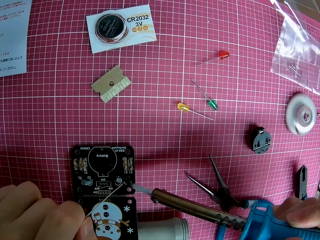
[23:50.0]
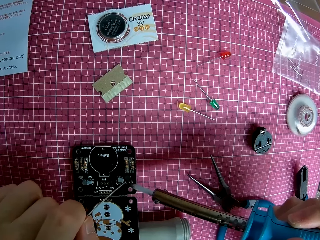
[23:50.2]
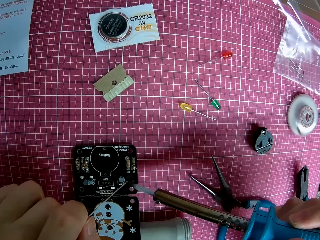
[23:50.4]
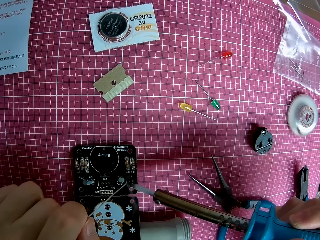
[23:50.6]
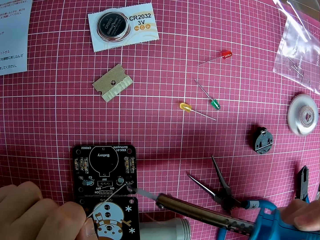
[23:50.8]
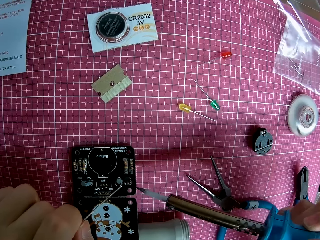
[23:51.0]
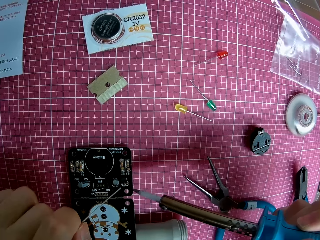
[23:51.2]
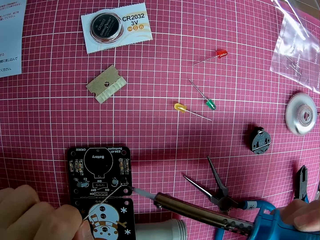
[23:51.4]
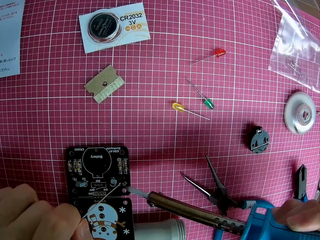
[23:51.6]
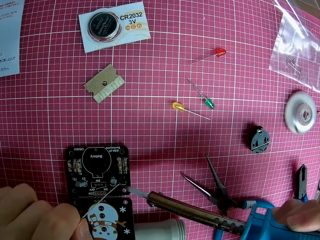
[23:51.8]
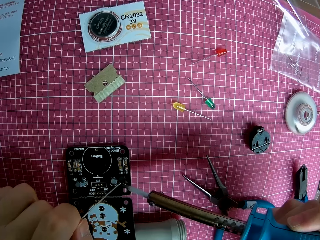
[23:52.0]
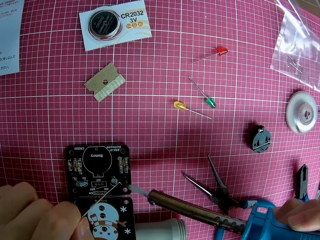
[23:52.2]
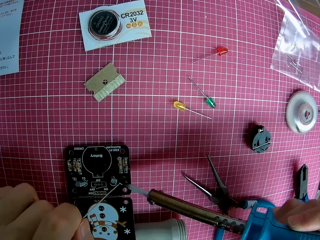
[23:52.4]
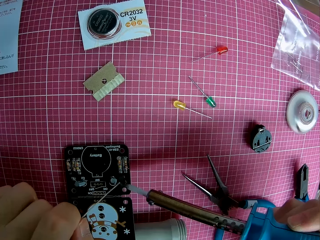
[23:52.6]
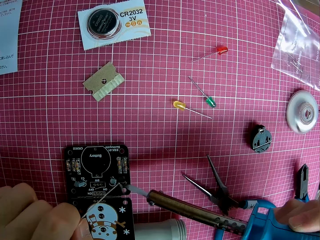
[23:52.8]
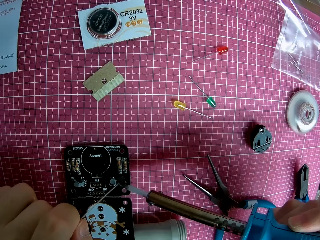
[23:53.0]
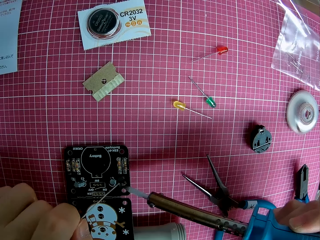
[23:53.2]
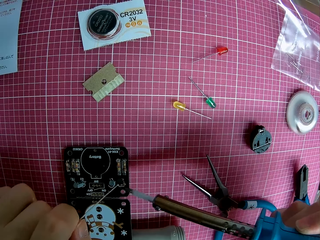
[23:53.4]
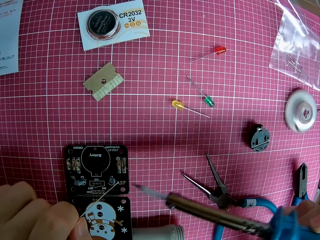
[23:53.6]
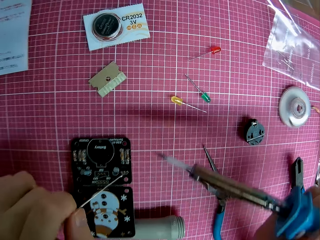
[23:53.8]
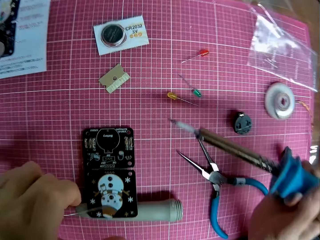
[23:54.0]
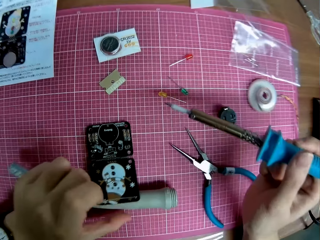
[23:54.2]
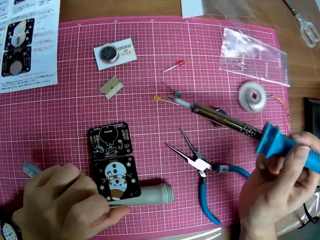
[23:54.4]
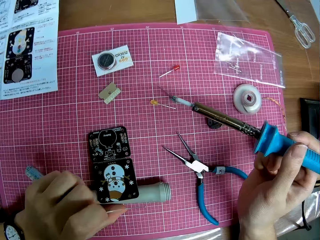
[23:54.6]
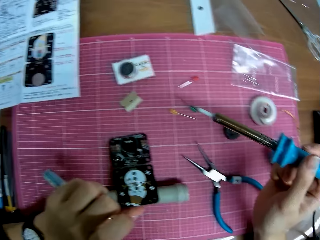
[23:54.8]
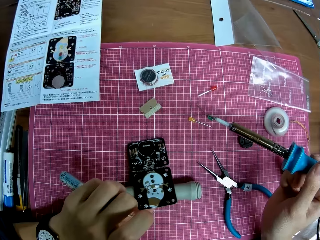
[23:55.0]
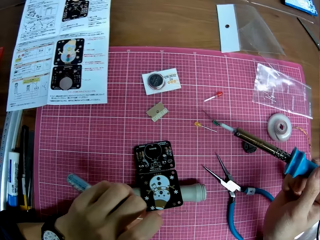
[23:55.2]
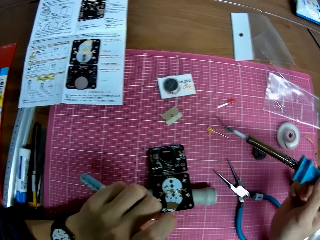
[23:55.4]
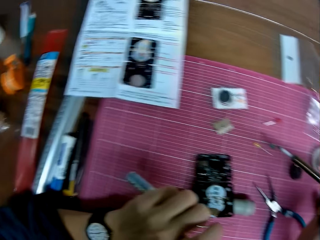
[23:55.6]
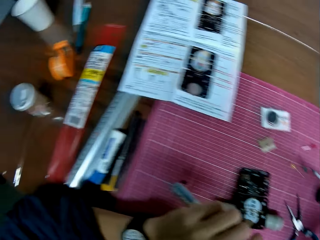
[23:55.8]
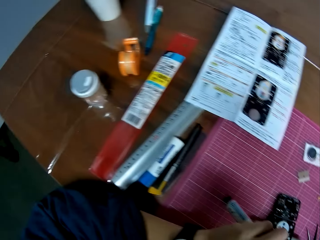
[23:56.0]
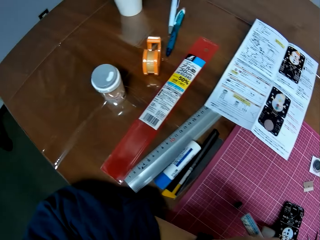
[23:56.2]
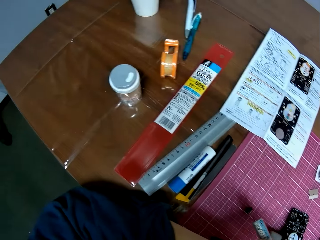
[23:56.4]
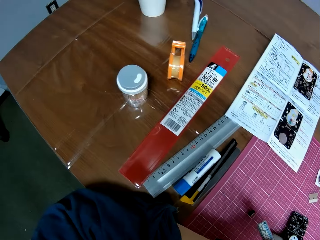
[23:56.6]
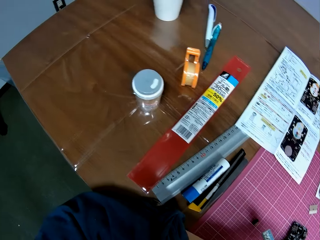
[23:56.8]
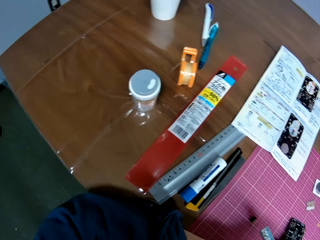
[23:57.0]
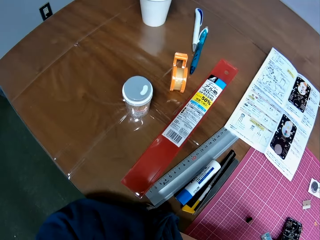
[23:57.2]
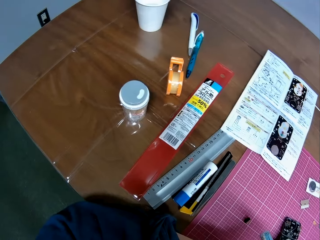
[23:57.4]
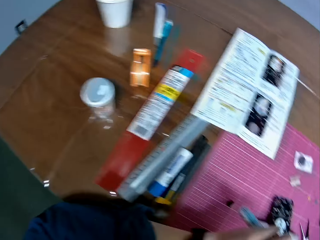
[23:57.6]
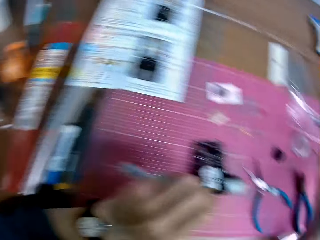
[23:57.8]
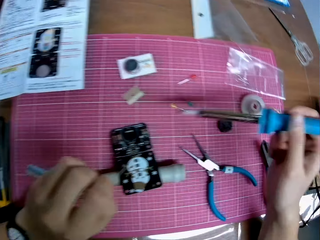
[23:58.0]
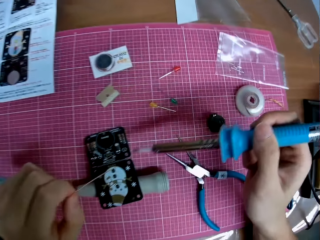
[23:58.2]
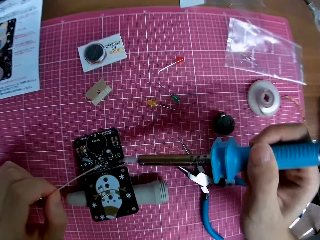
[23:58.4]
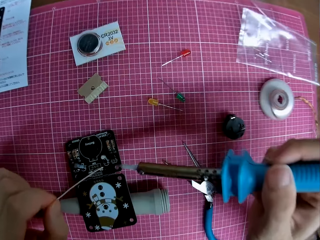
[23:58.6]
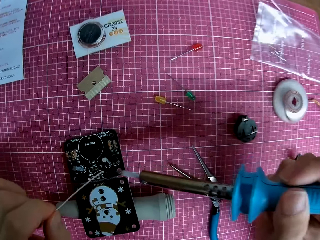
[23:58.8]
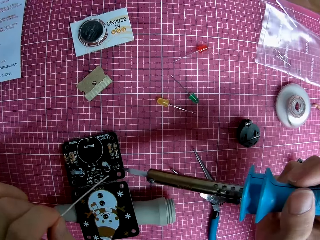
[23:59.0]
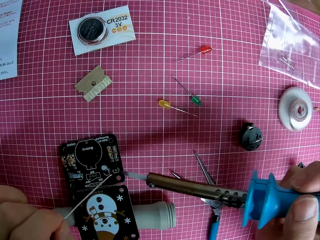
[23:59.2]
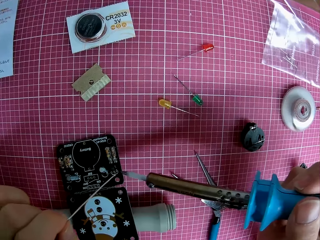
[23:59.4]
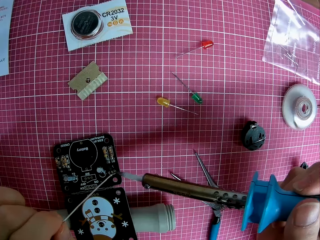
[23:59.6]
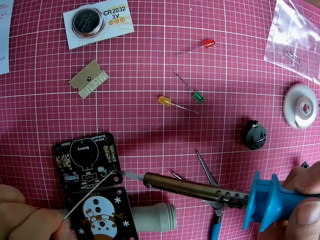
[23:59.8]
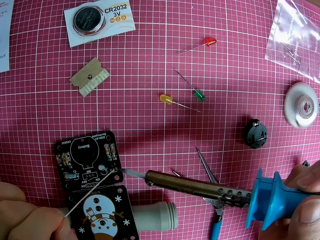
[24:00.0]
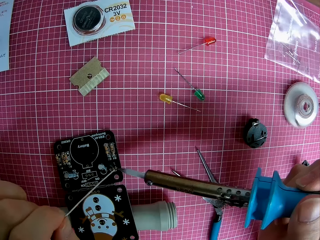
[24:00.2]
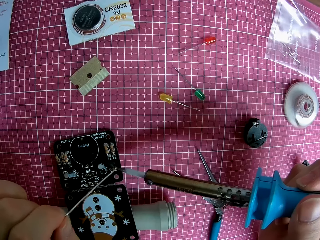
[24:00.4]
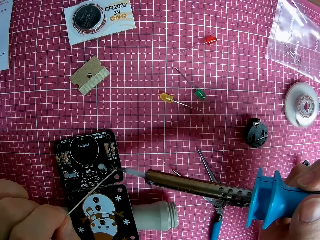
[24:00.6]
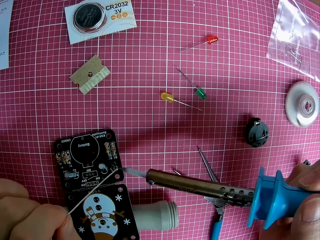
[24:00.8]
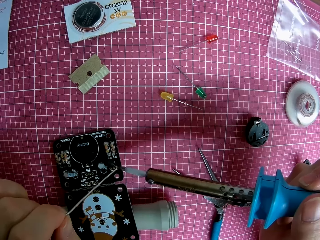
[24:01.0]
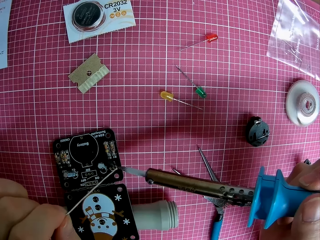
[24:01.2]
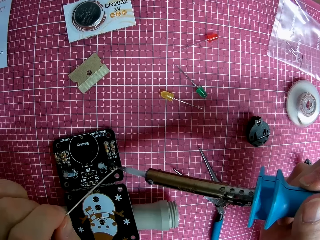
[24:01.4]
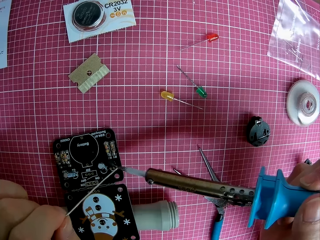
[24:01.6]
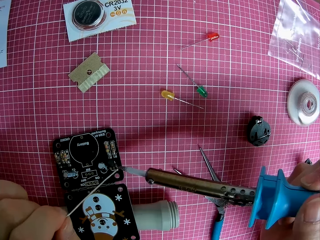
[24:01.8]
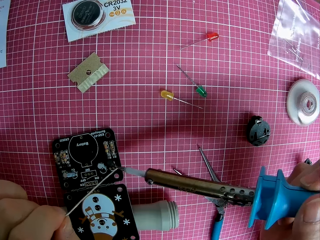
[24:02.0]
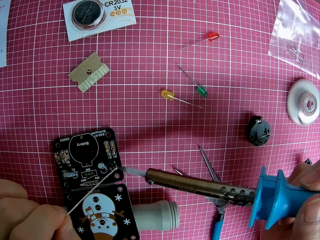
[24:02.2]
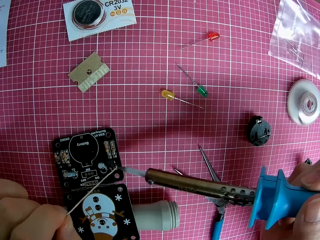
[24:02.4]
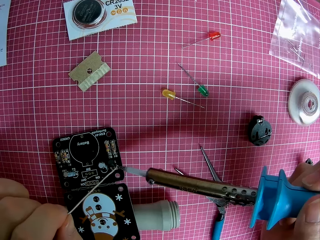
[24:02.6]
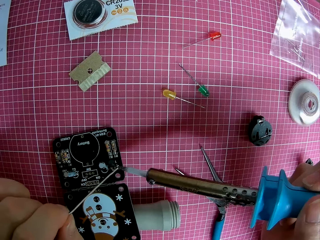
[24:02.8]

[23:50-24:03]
The camera wearer adjusts the roller underneath the motherboard. They look at the paper on the table. They look back at the motherboard. They burn the motherboard with the soldering iron.

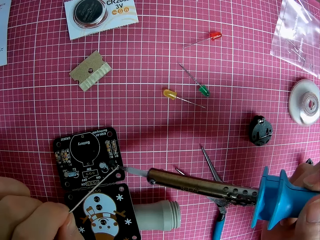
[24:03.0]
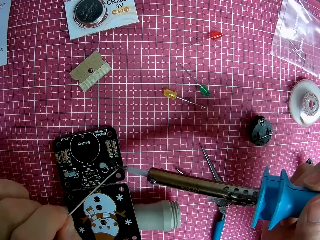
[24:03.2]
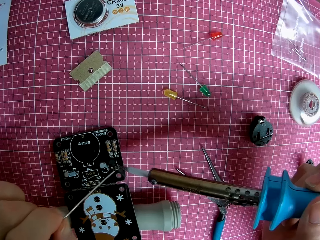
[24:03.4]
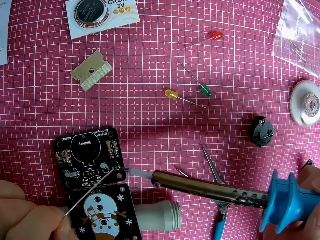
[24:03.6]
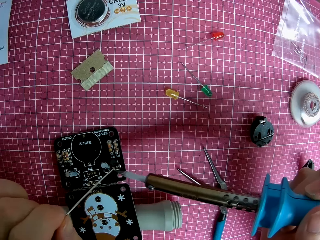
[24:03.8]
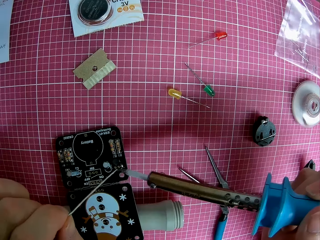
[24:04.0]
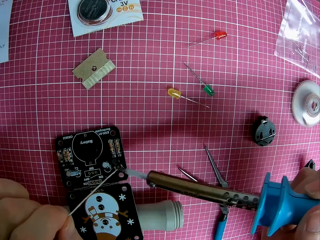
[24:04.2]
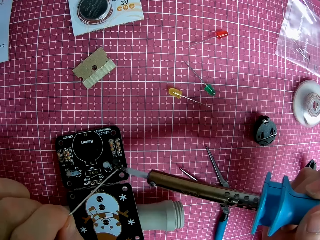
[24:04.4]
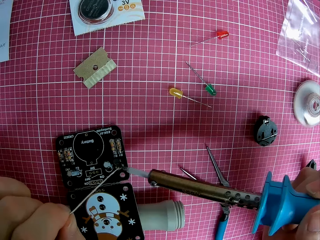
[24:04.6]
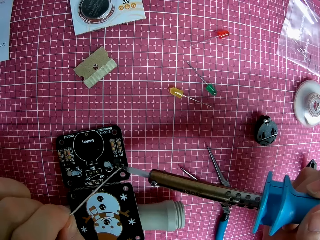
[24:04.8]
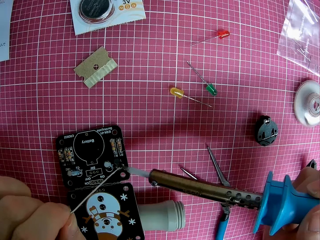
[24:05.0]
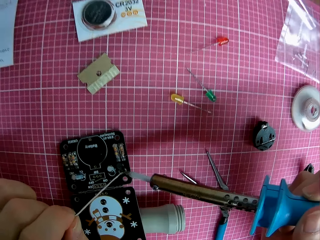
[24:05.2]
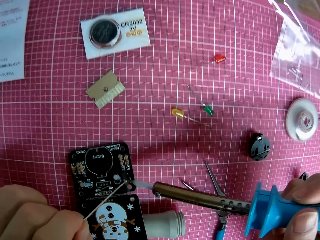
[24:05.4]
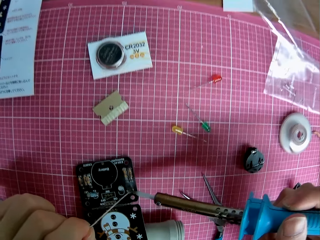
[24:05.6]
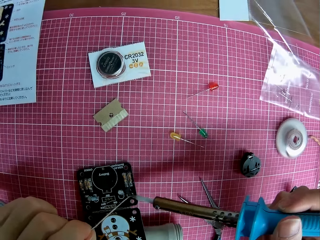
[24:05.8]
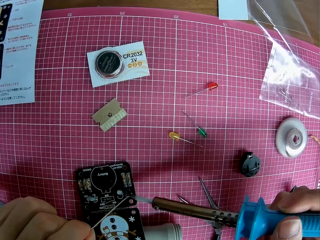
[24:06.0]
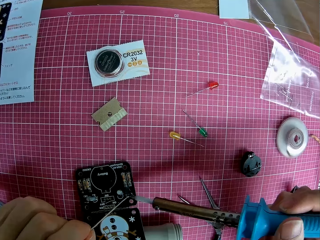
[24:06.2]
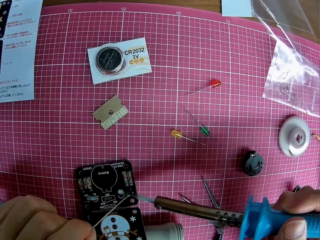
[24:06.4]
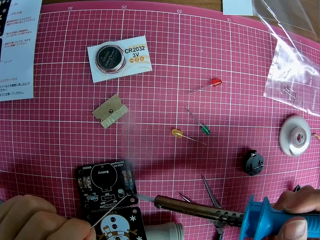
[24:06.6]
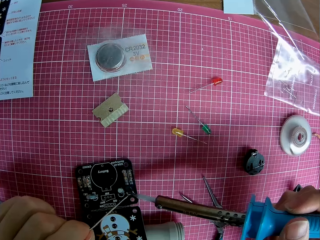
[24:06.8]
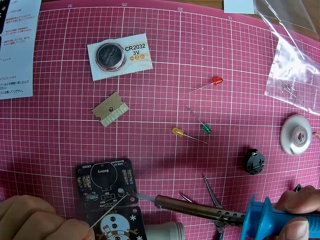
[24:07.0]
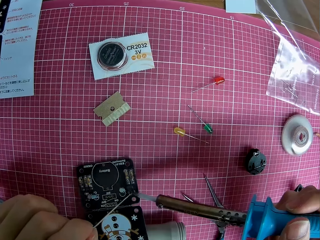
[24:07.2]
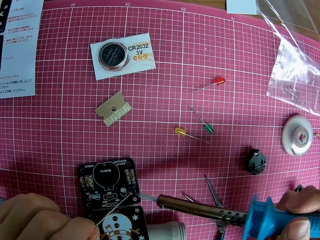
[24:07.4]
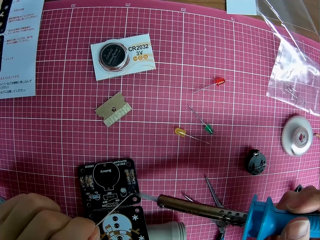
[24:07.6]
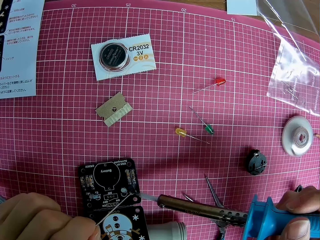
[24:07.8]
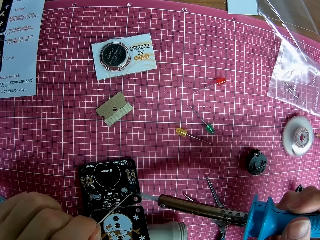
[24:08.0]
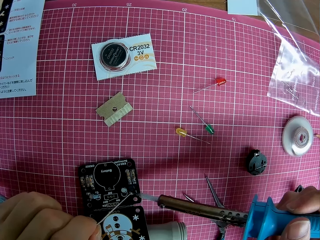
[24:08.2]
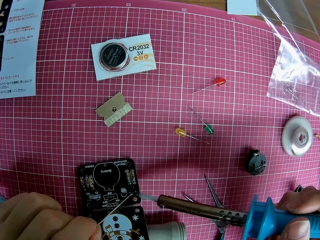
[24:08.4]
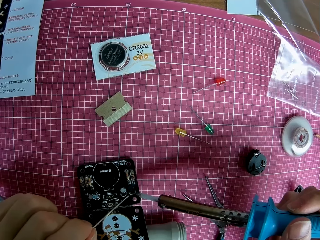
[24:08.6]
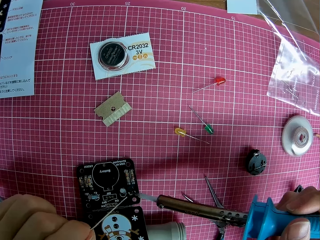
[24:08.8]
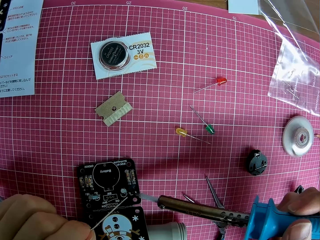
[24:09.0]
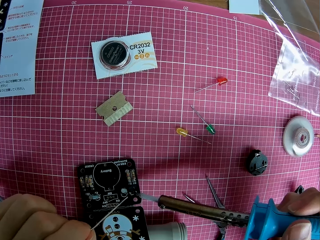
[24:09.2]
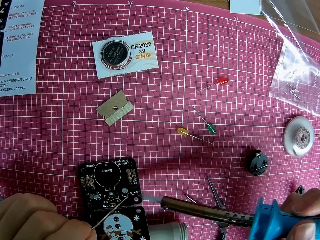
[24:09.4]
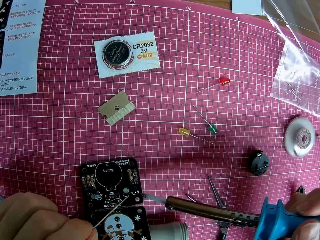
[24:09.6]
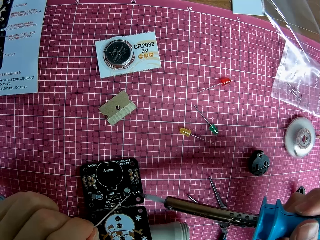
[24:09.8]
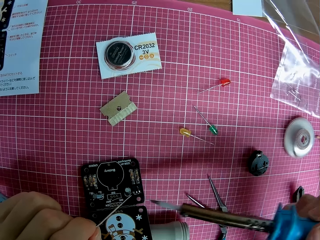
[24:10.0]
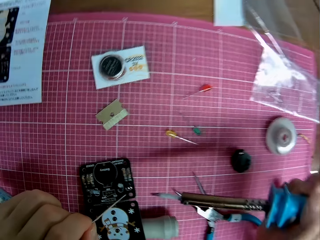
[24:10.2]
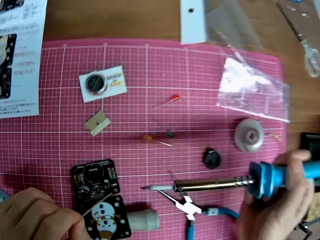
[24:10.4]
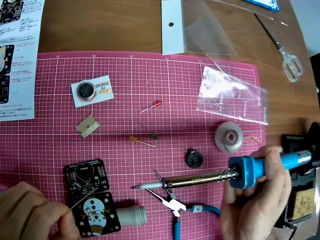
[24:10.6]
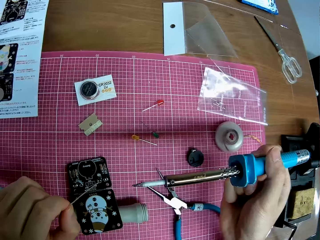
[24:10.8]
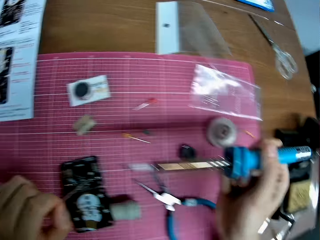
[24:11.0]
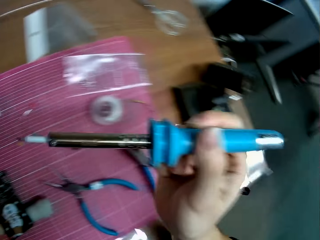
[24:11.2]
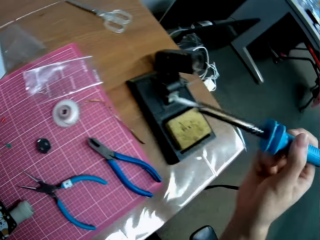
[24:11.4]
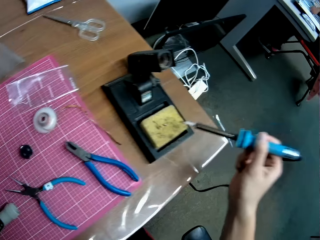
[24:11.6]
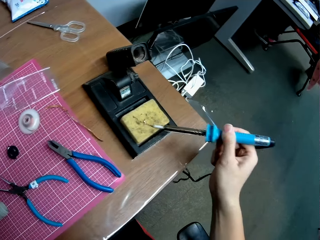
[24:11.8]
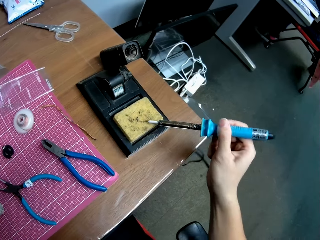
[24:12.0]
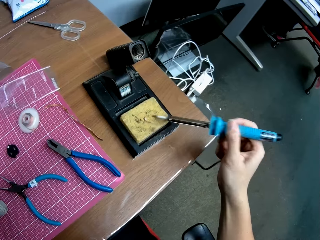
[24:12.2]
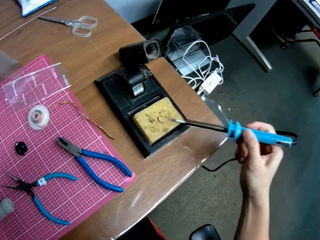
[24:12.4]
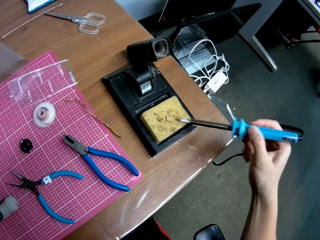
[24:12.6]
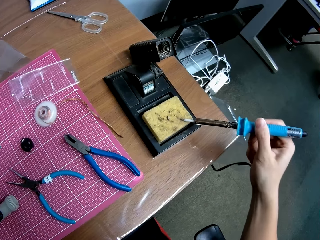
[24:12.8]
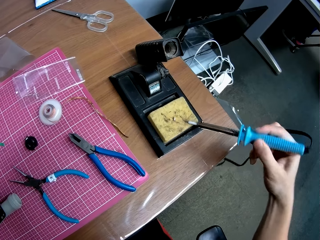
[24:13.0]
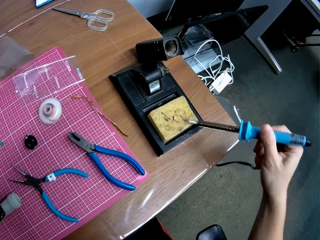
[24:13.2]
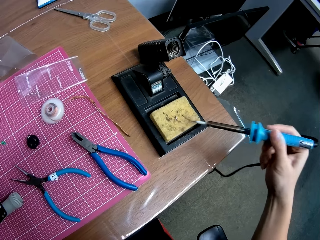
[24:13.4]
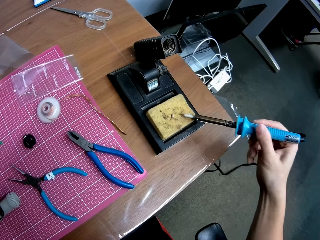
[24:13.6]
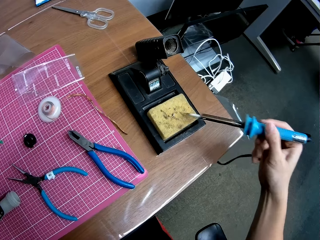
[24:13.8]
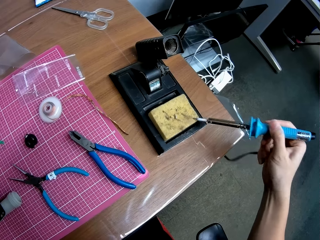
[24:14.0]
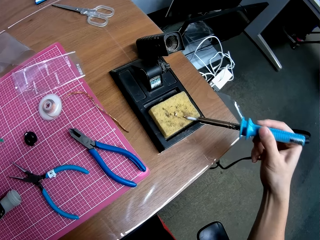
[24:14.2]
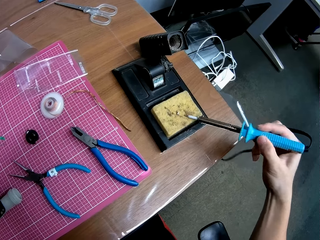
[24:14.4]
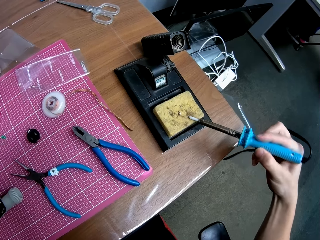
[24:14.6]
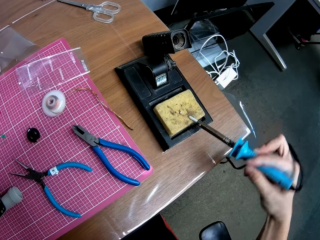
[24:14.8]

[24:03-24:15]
The camera wearer solders the motherboard. They rub the mouth of the soldering iron on the foam.
